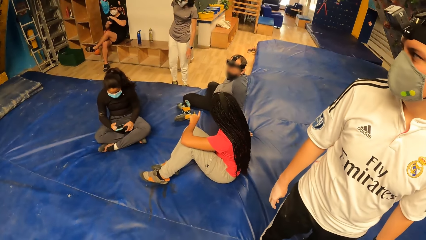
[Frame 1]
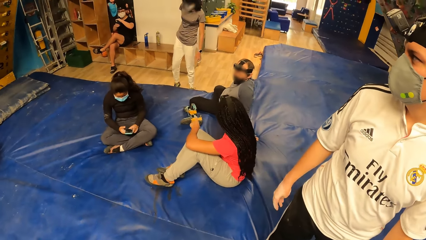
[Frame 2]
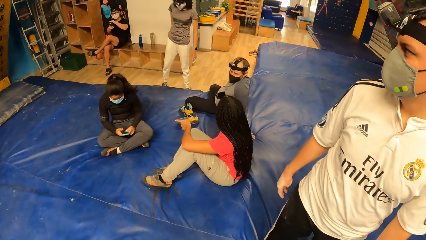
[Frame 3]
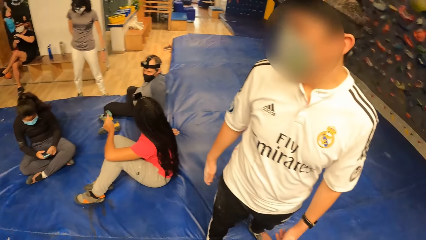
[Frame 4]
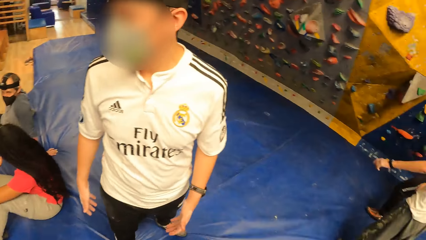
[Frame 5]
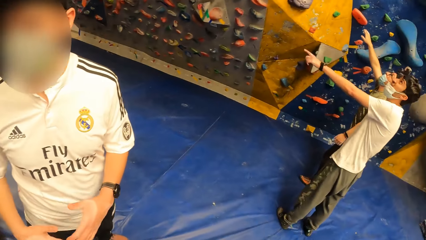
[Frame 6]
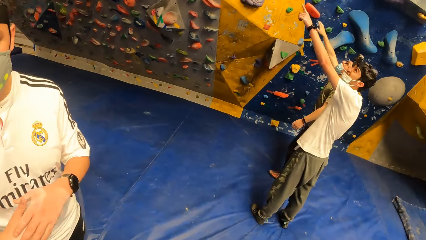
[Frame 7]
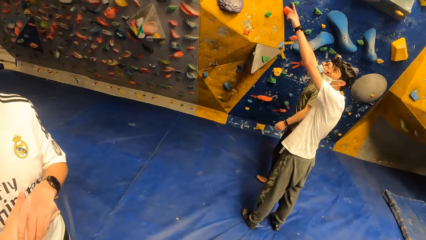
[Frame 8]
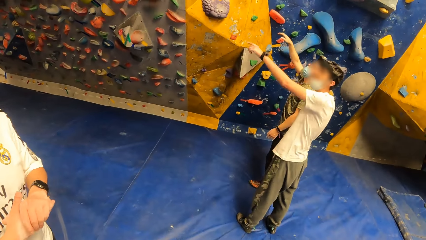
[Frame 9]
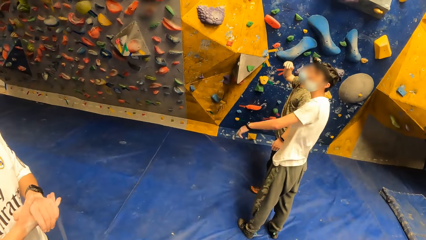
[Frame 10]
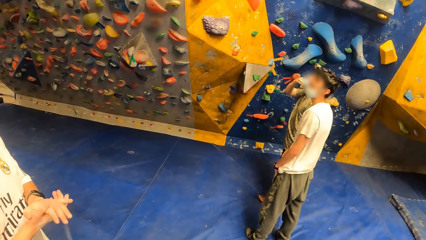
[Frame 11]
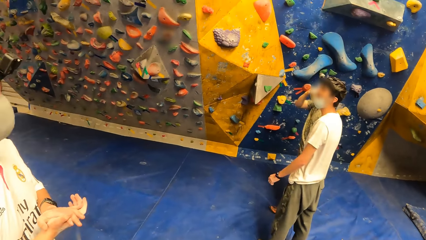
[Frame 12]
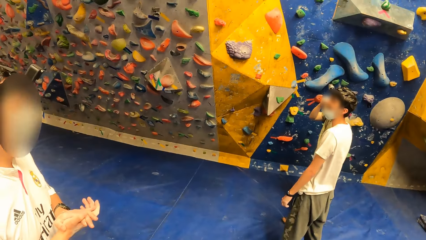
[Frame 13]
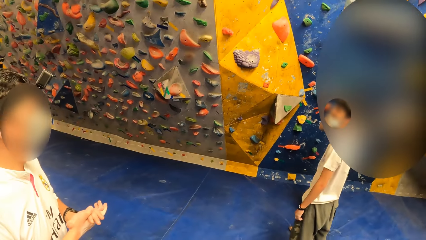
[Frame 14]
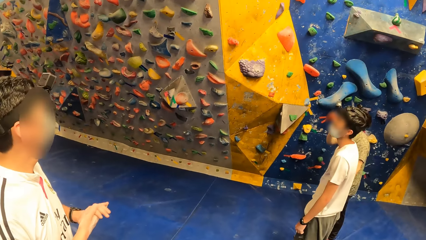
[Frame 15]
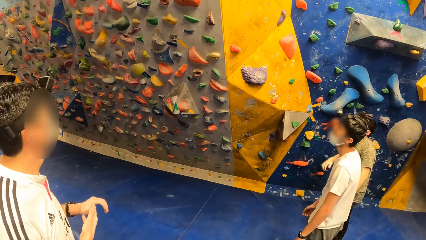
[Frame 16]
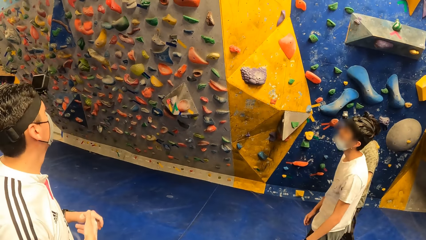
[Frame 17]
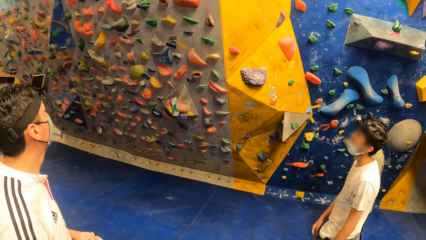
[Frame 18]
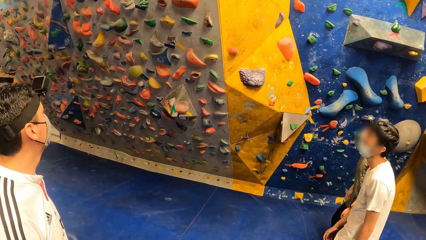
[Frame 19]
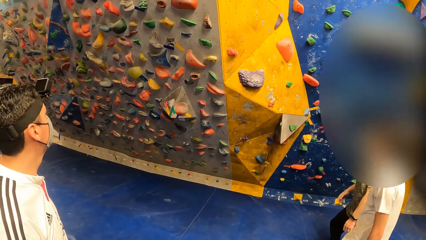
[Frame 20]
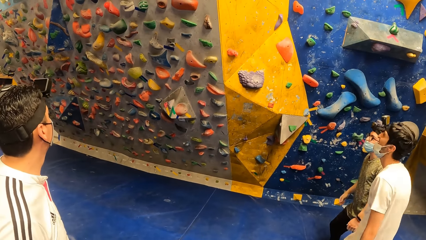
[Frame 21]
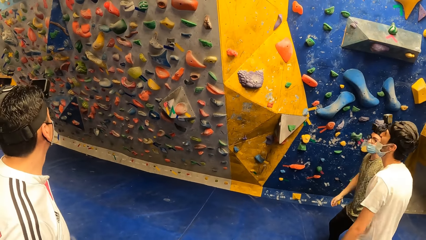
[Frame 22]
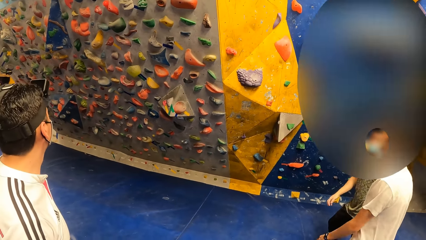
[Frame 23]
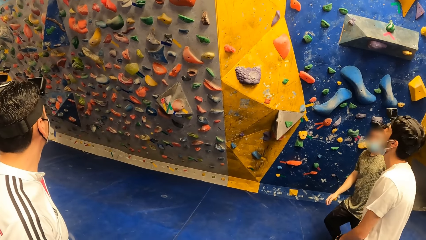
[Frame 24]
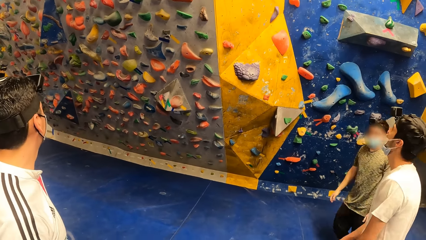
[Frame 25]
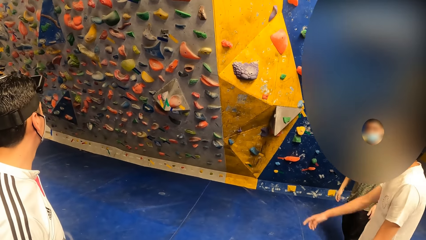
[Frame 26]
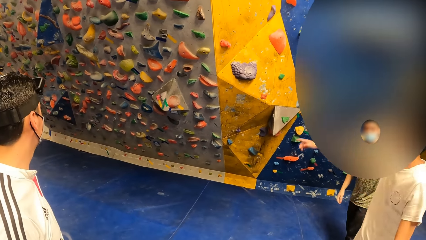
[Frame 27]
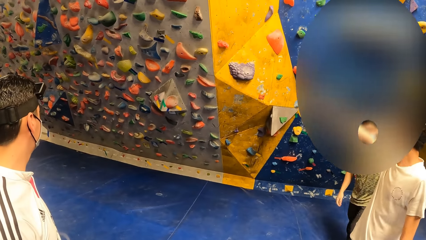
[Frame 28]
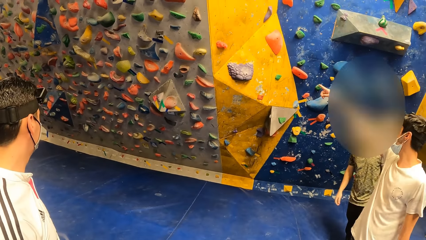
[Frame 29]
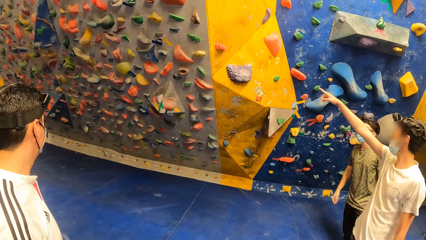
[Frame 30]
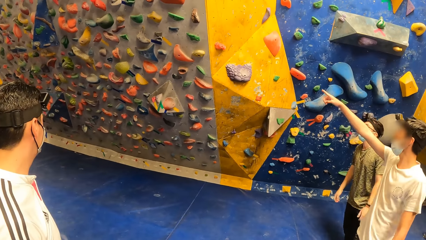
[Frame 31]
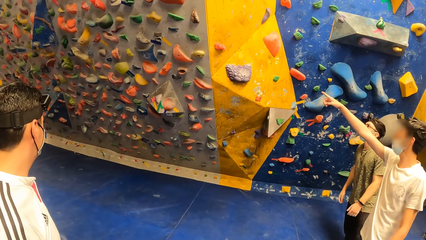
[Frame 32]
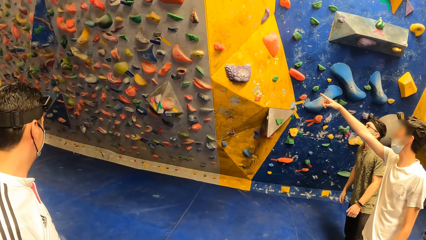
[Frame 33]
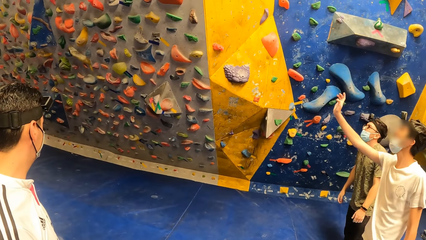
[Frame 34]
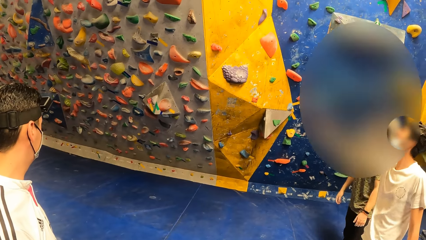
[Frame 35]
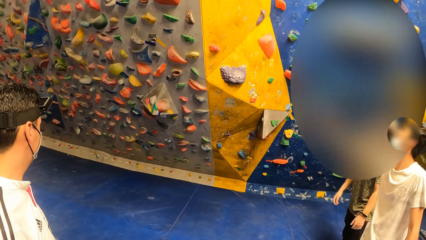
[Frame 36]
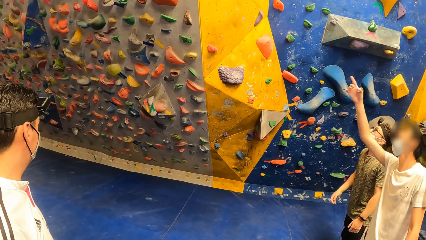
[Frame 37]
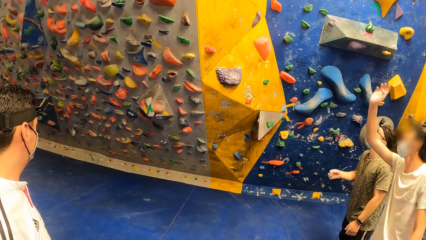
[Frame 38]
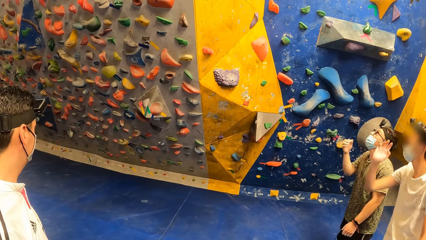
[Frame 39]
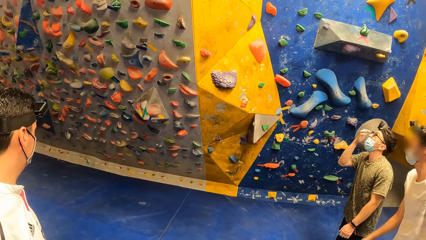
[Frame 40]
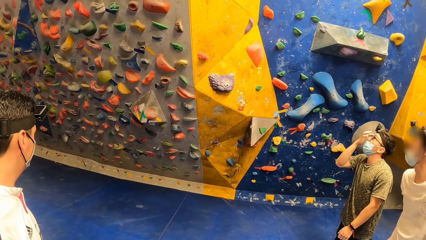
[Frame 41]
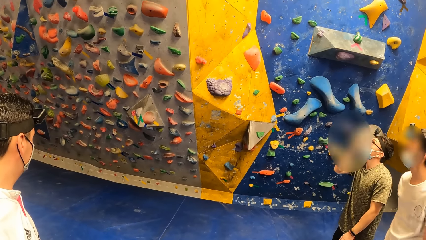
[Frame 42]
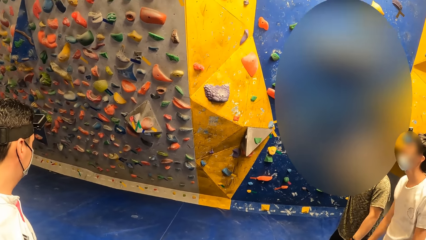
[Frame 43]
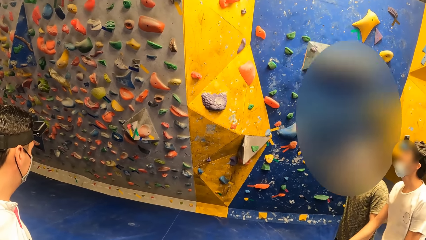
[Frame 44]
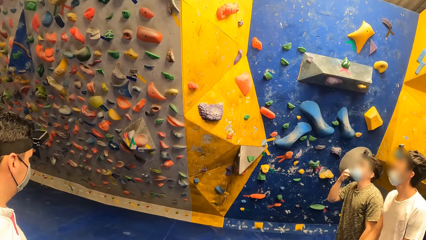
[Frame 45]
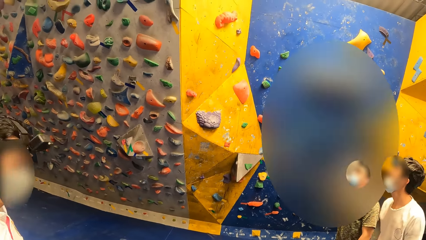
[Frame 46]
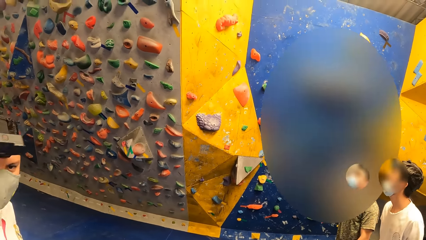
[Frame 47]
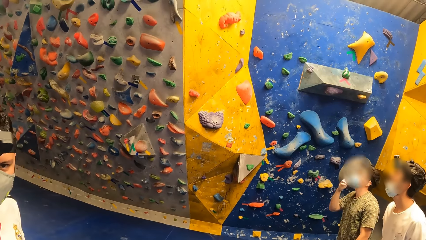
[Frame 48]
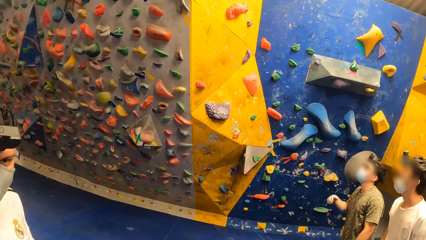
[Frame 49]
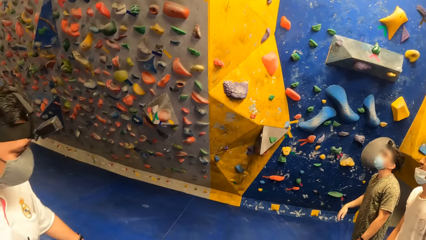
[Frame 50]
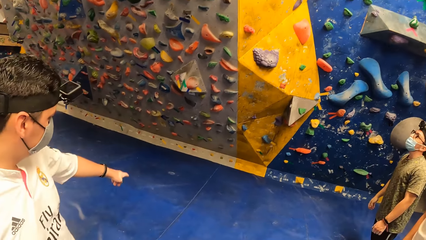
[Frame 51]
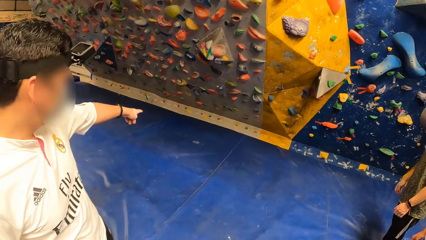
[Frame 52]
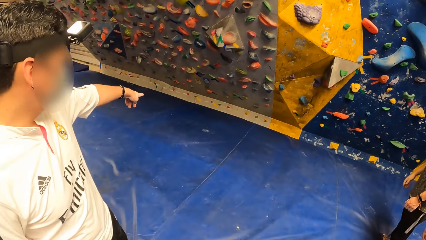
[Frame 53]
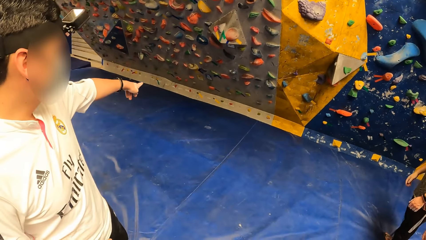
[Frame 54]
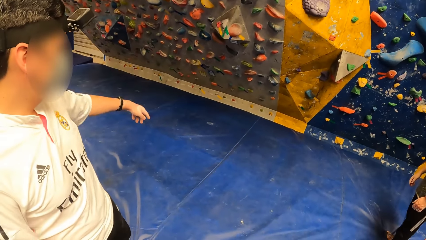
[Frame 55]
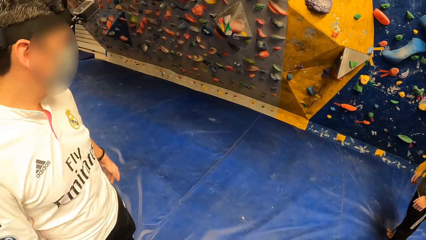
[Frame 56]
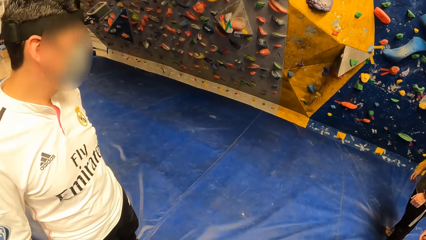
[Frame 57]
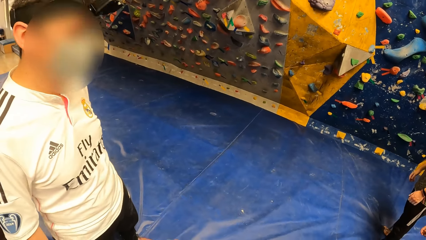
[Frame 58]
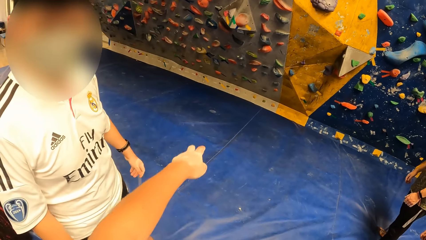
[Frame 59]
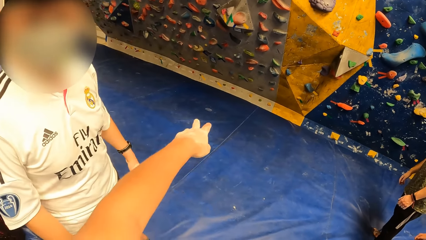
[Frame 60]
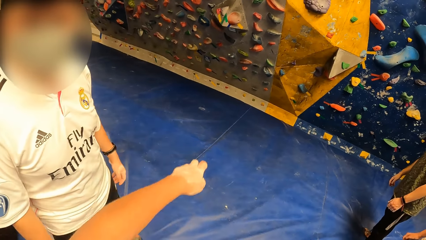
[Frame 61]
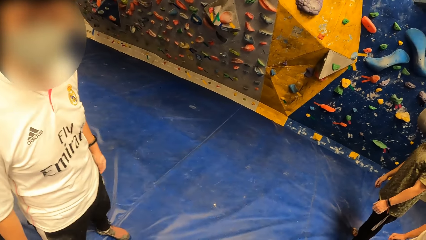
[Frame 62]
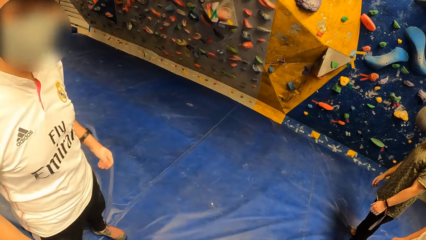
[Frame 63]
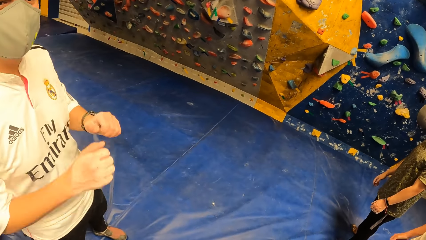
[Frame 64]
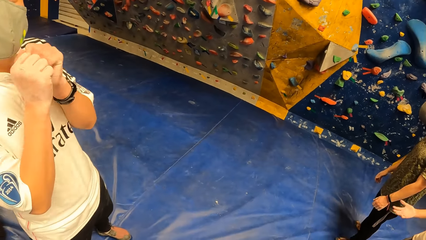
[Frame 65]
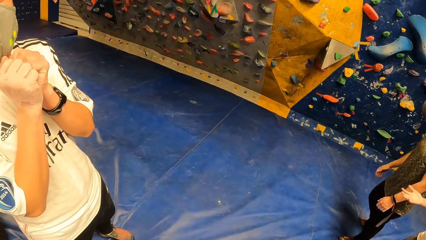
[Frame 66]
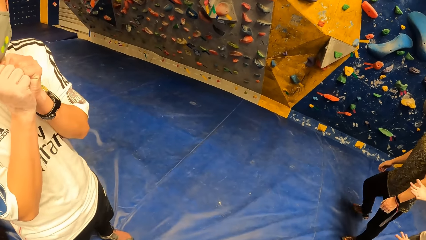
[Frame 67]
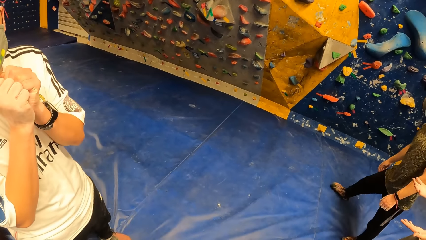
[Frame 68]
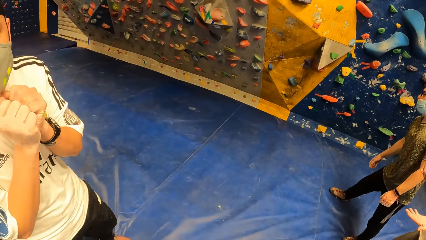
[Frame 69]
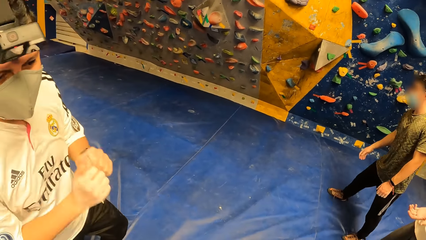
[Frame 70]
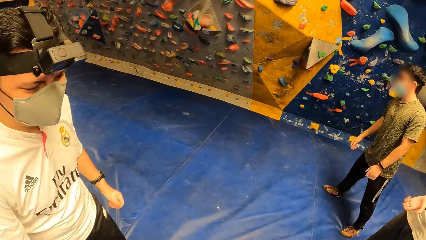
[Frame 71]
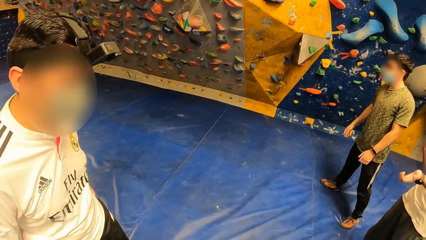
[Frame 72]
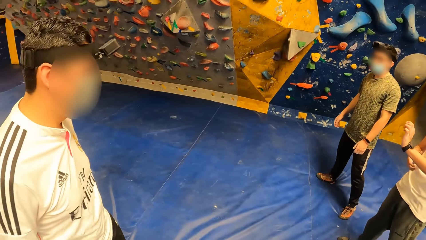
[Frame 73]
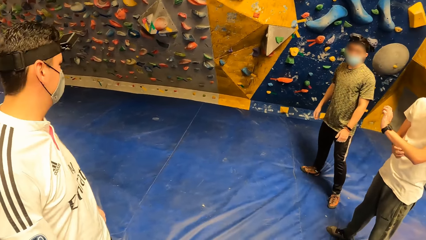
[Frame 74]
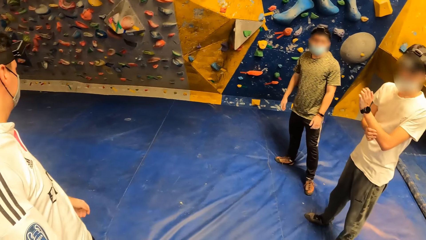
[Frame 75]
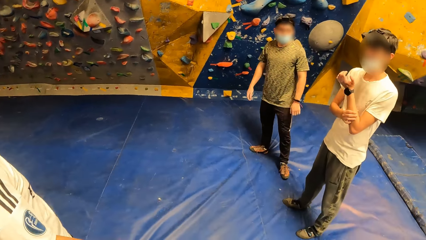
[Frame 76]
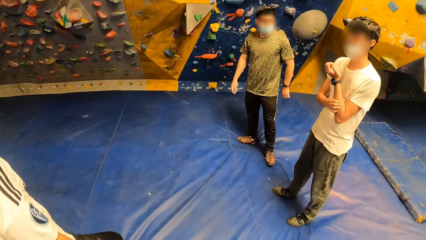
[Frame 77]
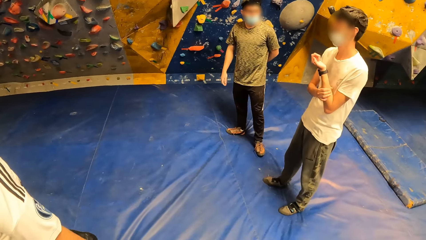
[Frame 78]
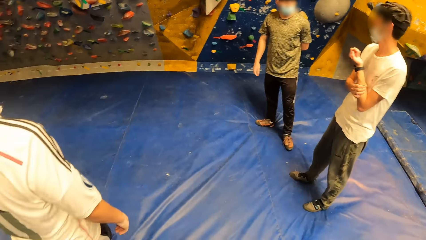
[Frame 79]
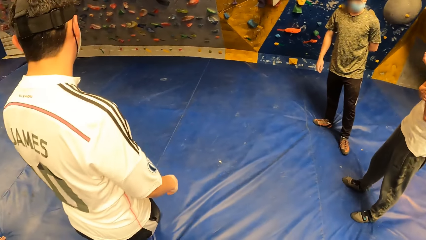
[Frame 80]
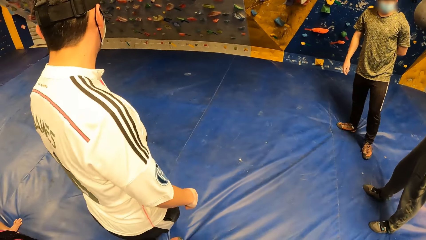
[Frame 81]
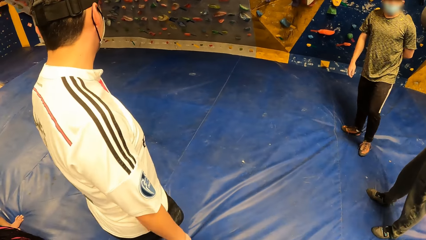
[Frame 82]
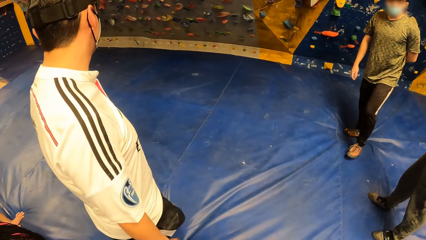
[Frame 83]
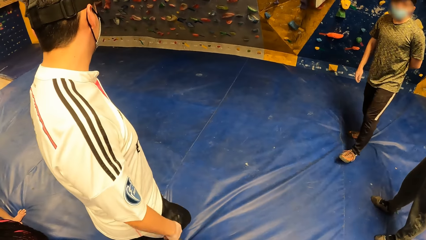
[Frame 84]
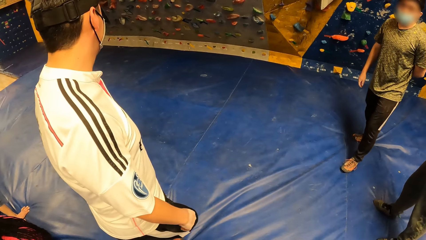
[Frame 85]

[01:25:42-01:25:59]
A man gestures to the climbing wall with his right hand. Another man gestures to the bottom of the climbing wall with his left hand. The other man stands on the floor. The camera wearer gestures to the bottom of the climbing wall with his left hand. The other man stands on the floor.
